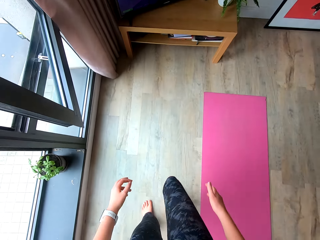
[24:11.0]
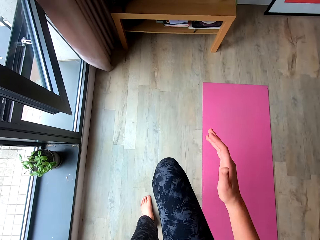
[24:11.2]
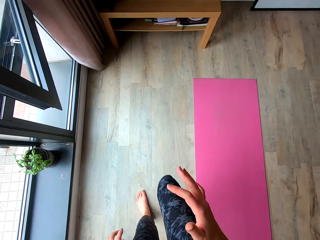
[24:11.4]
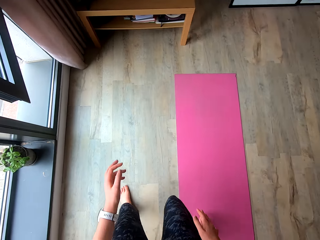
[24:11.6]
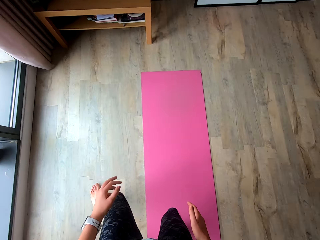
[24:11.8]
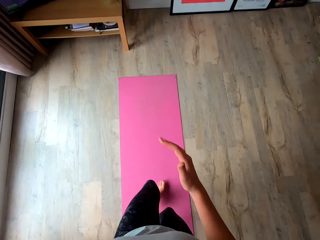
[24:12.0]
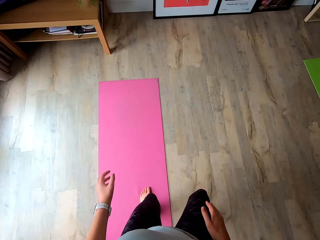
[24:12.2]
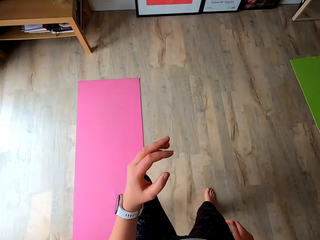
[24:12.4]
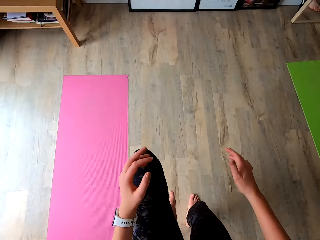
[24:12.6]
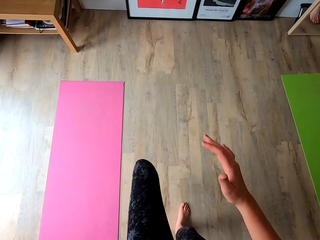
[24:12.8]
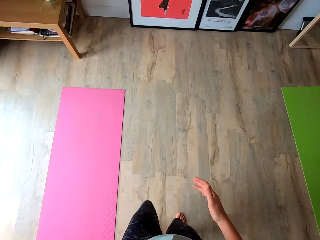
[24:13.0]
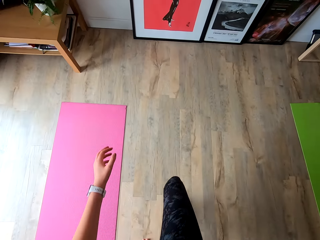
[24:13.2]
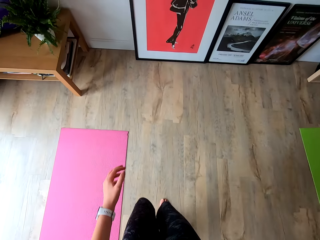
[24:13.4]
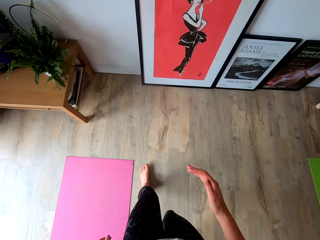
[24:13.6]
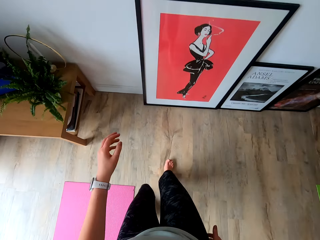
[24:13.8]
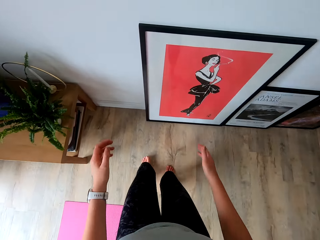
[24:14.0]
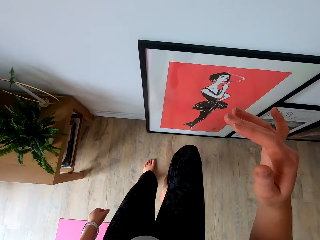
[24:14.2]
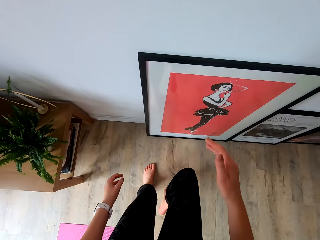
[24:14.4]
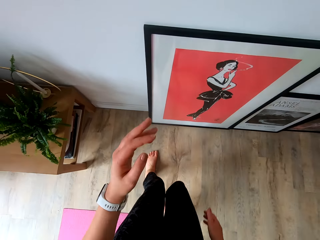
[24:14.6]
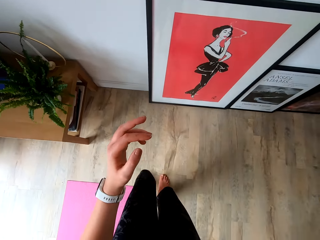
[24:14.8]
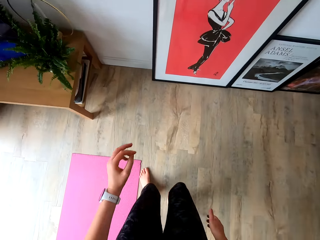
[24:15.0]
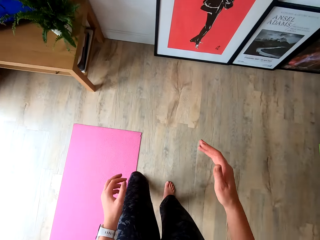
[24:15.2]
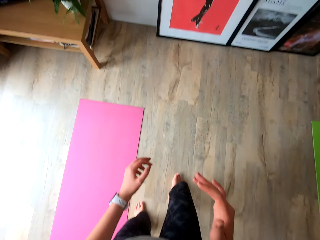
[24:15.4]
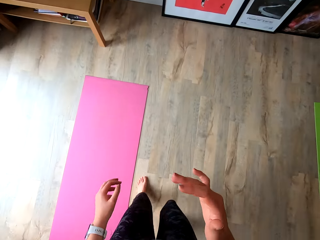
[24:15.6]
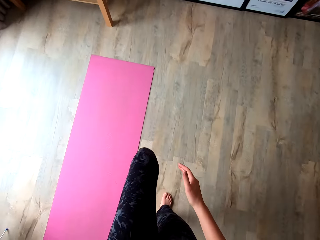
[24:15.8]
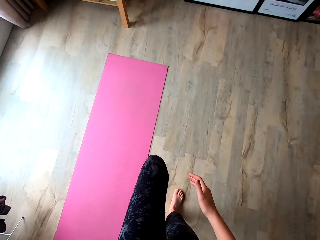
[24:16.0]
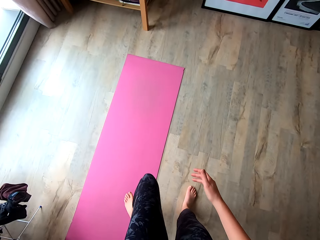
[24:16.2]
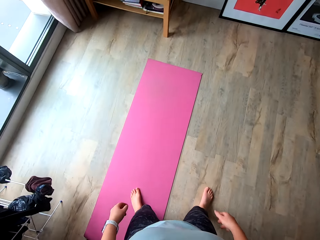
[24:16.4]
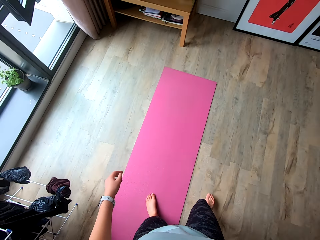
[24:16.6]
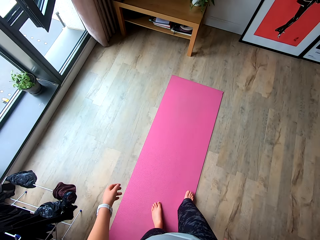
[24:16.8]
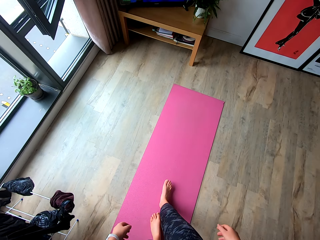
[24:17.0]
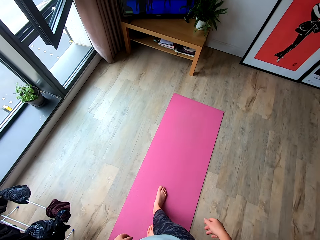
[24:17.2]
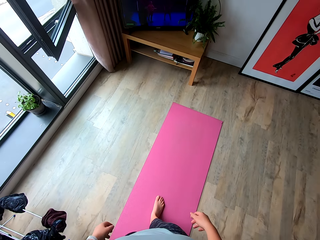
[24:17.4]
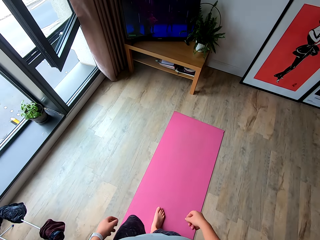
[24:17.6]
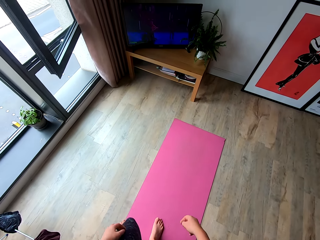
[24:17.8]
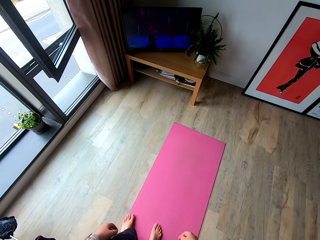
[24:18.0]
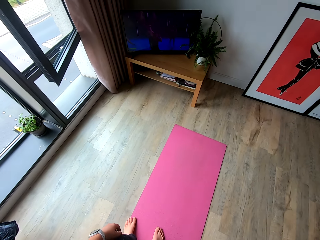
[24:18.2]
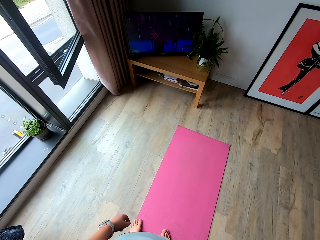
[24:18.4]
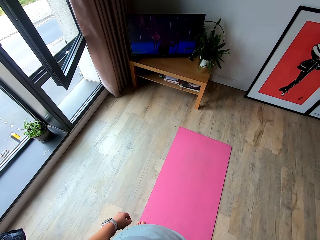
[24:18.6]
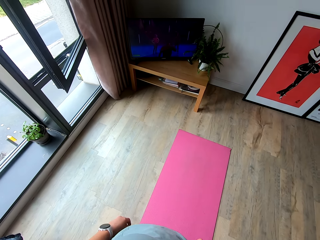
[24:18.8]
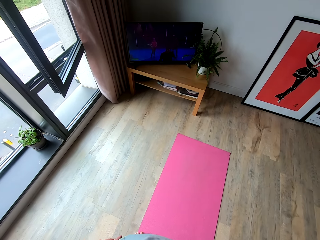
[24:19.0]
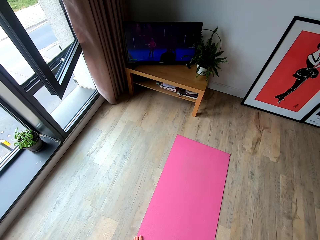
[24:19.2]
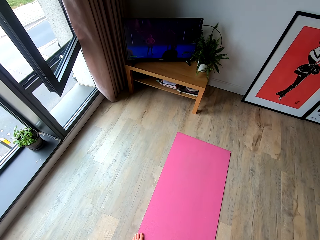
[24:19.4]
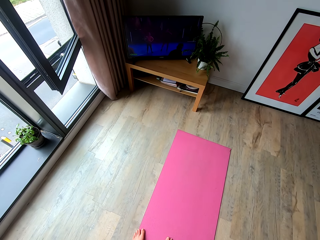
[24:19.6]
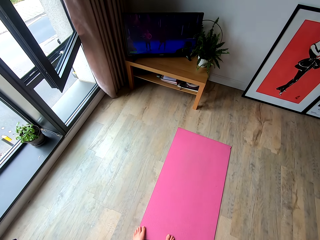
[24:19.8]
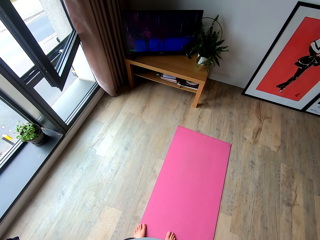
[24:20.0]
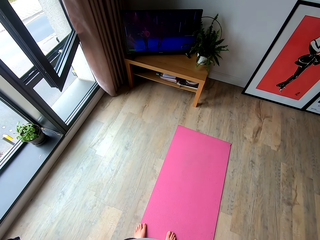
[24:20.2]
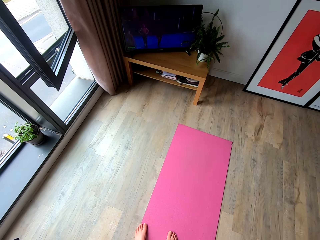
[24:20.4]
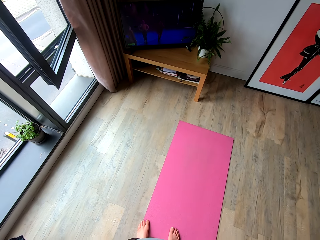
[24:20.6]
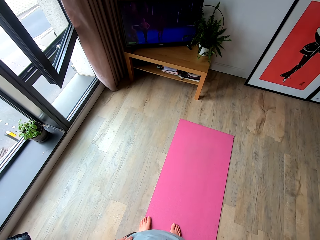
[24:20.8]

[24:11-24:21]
The camera wearer pauses.

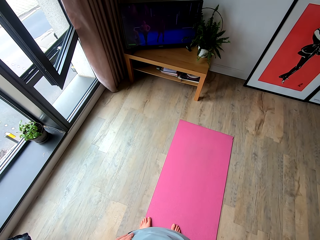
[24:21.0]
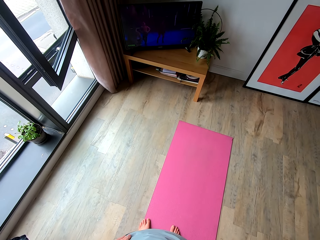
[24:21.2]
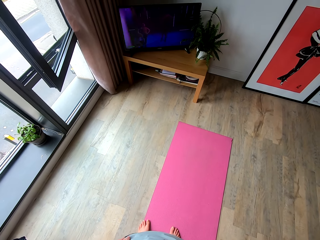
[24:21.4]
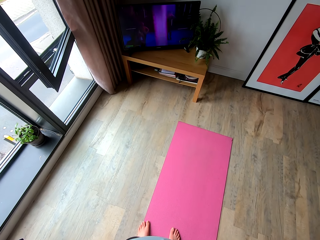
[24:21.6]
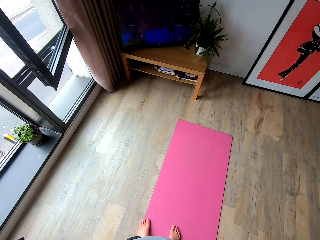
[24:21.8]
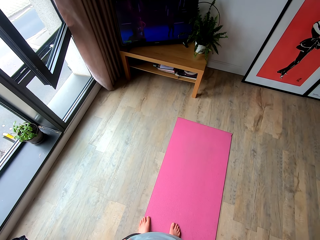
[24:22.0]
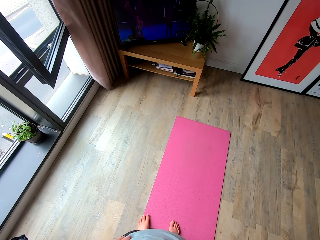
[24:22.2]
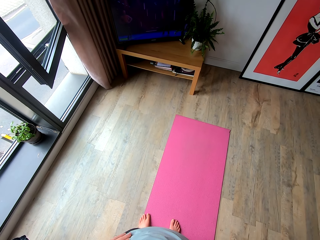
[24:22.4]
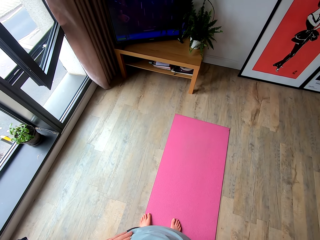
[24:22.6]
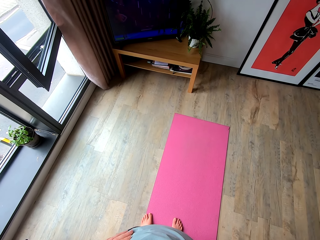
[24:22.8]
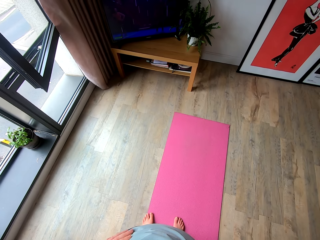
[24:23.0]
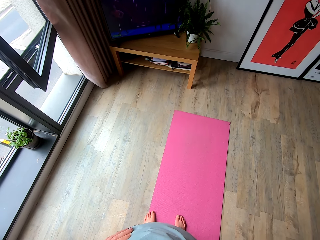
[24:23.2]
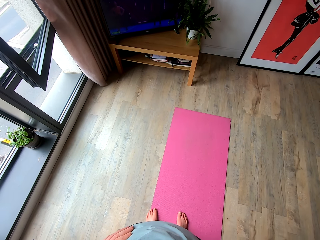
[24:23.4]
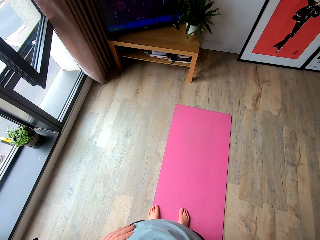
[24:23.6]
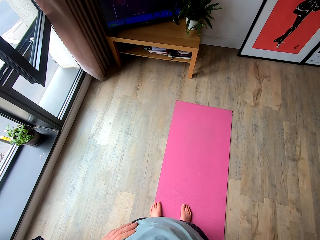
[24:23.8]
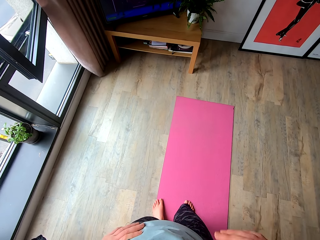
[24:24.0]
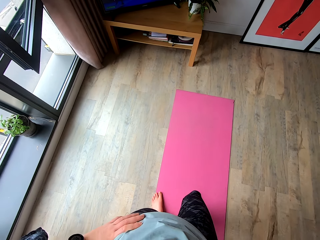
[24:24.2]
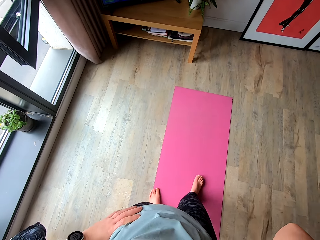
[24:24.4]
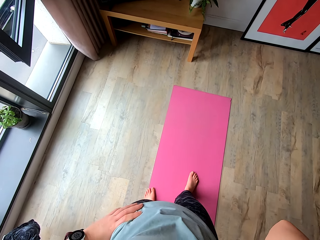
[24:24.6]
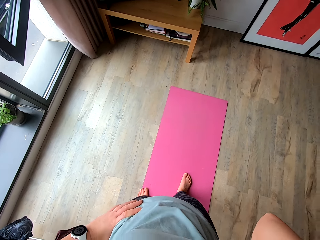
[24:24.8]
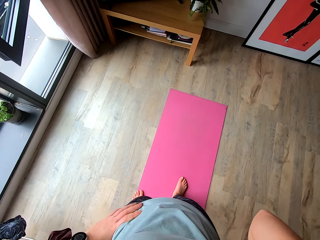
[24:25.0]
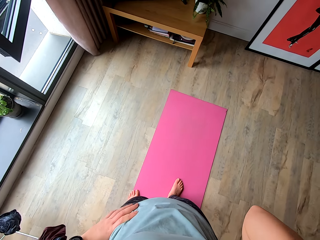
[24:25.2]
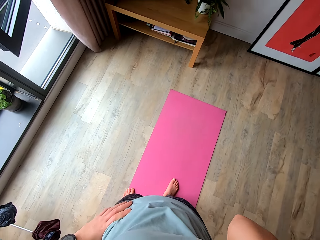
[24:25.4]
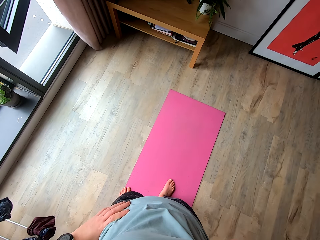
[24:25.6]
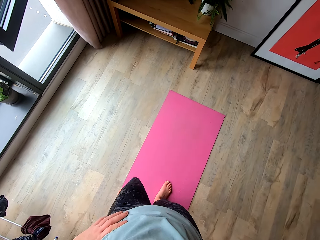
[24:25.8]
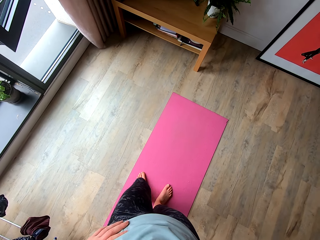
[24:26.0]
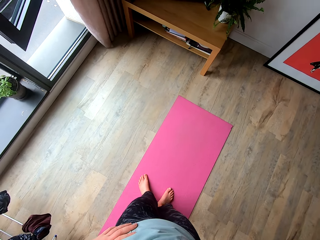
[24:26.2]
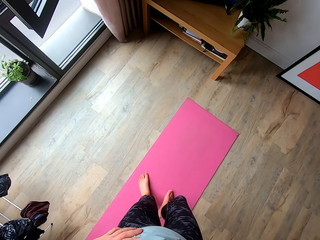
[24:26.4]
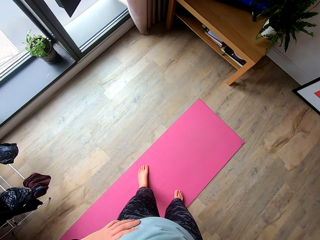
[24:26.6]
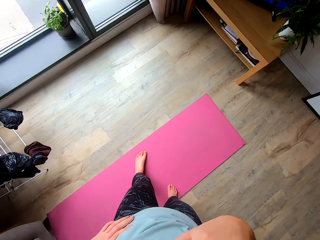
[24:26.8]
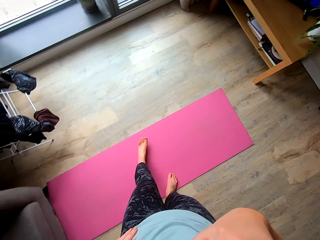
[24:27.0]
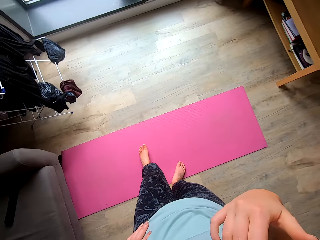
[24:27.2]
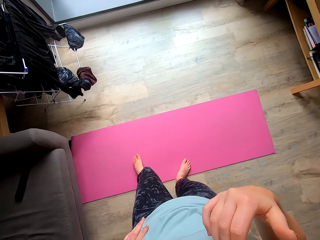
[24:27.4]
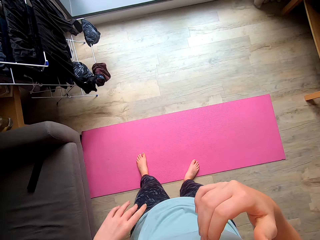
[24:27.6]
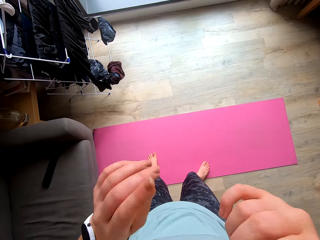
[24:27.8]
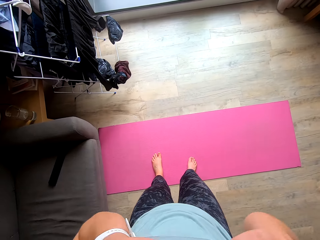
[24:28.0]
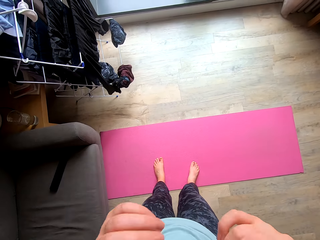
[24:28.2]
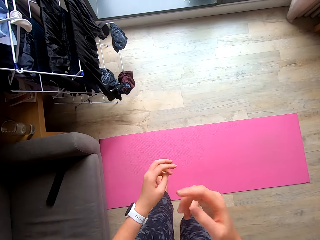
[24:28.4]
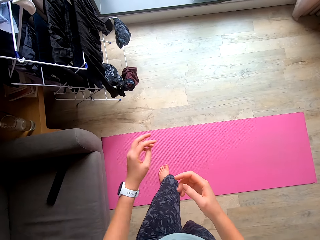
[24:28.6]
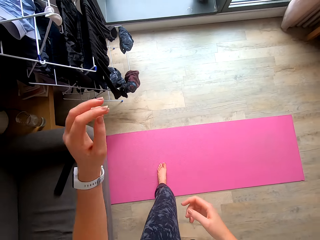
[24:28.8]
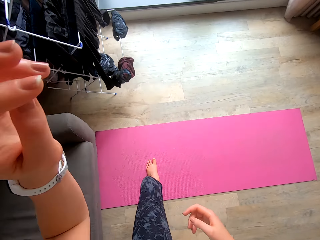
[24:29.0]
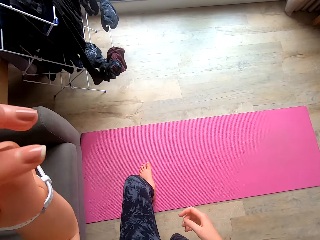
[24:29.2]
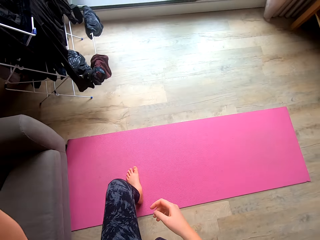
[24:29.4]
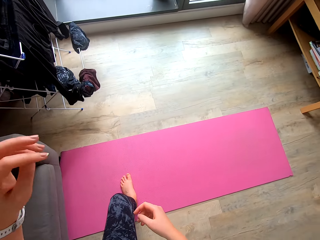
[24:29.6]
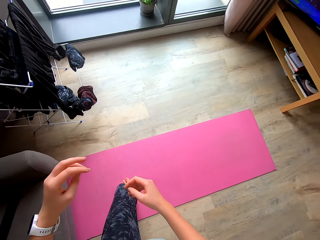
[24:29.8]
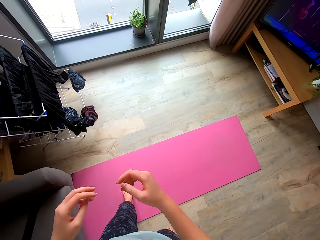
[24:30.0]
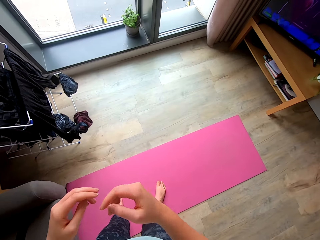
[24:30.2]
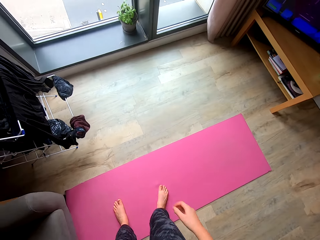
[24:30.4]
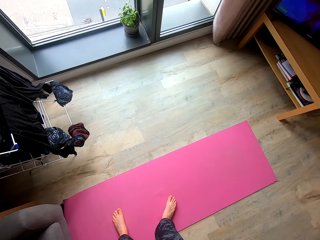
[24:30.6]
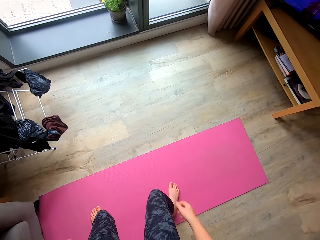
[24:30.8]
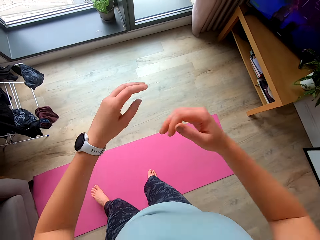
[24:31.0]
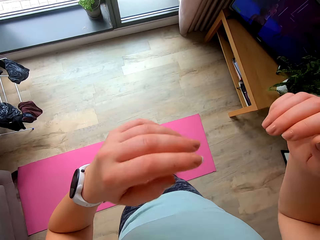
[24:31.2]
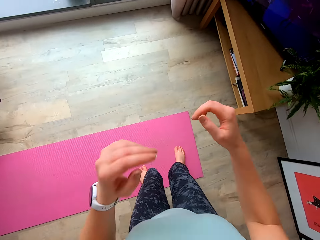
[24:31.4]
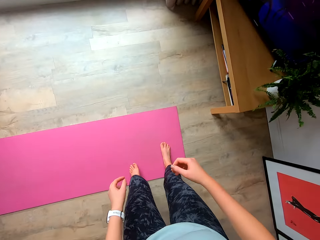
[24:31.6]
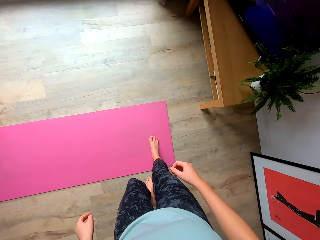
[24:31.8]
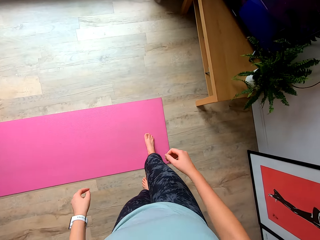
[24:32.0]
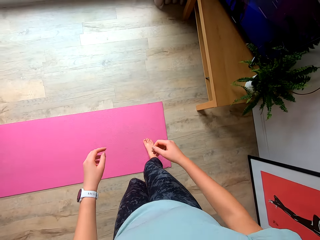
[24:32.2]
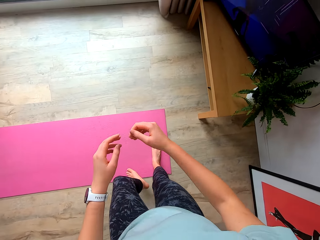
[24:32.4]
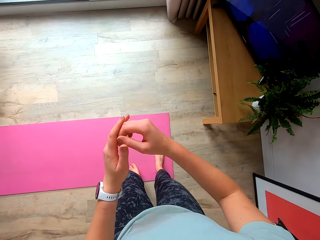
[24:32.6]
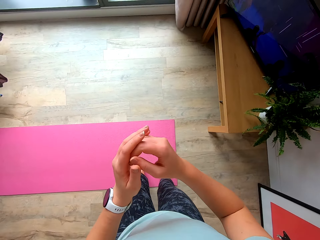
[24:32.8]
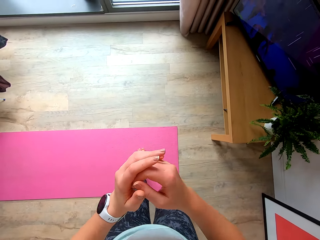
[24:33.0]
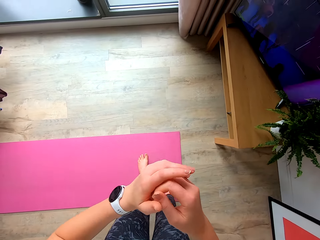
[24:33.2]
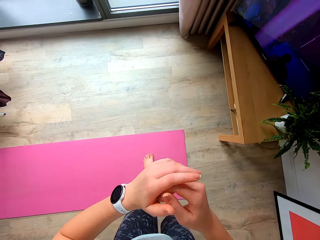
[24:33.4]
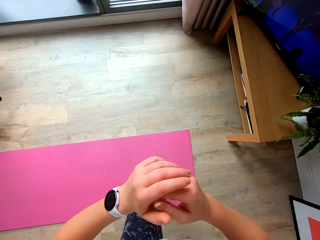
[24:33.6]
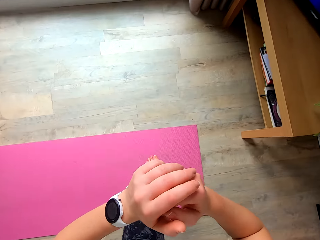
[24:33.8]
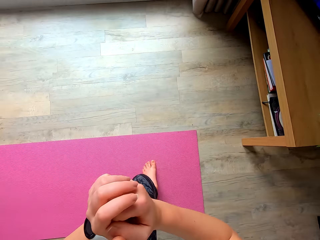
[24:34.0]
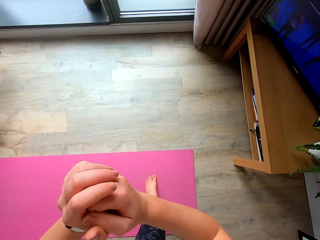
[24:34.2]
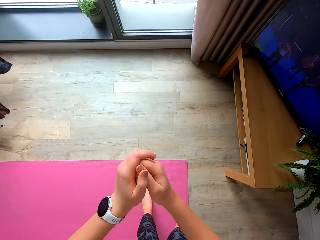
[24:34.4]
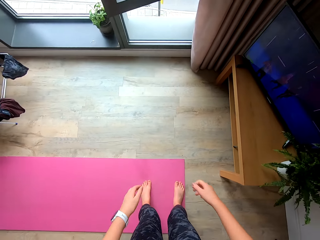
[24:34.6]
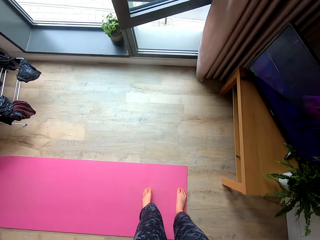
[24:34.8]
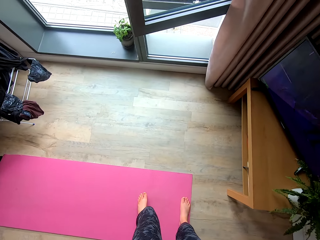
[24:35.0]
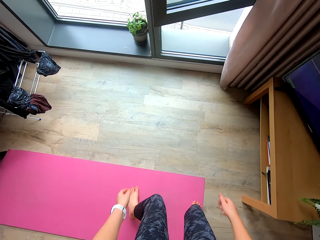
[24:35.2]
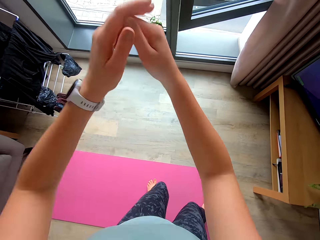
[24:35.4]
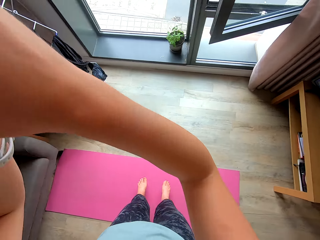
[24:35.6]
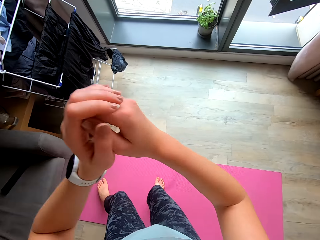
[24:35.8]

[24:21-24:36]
The camera wearer holds her waist. She touches her mouth. She lifts her hand. She adjusts the camera. She works out in the room. She jumps to the right.
